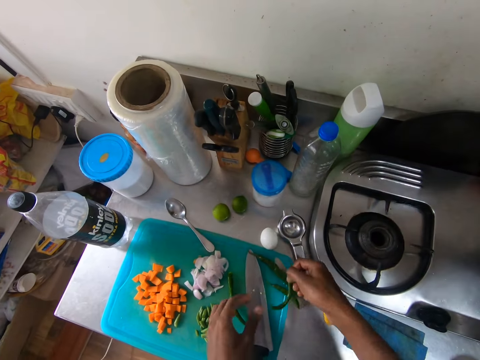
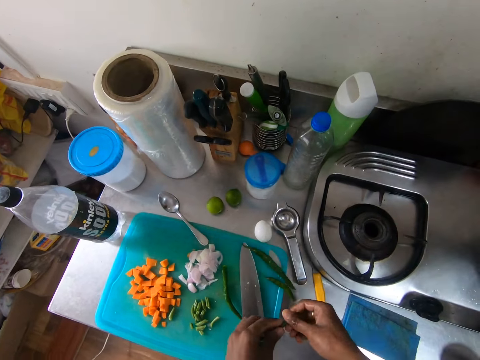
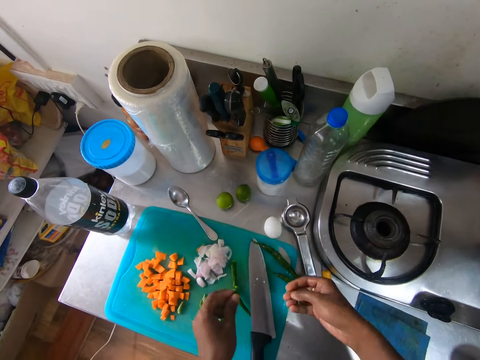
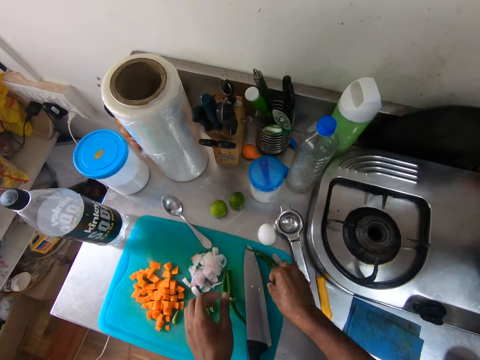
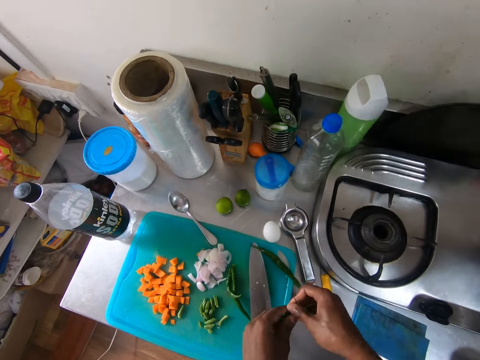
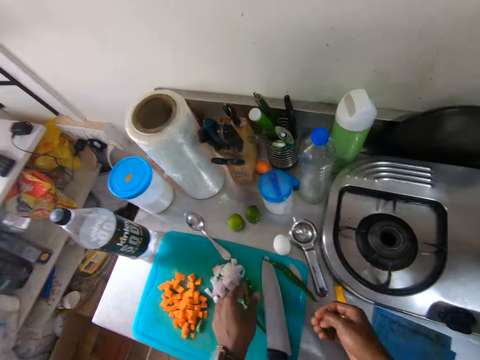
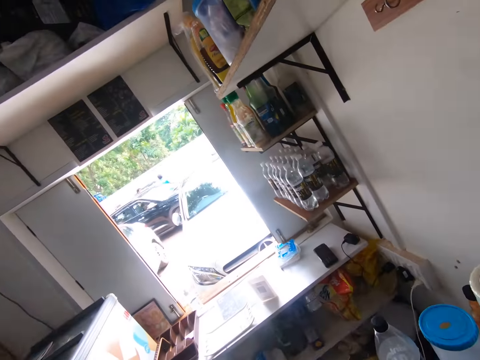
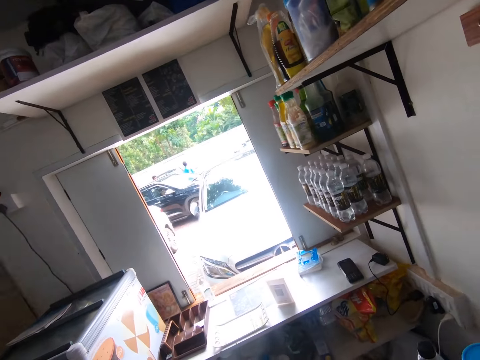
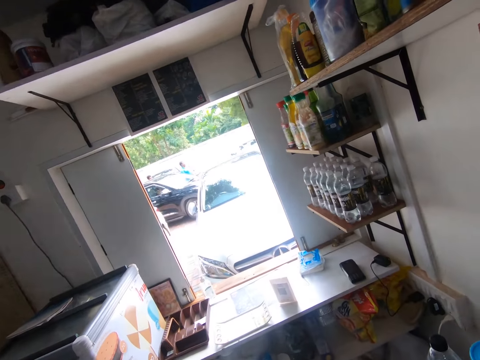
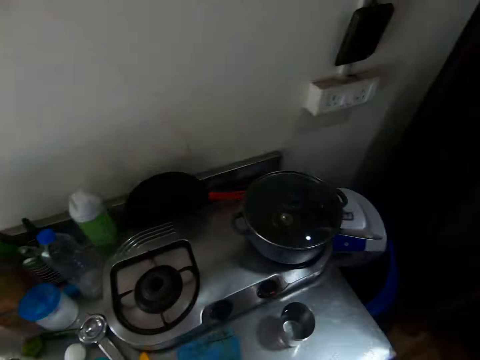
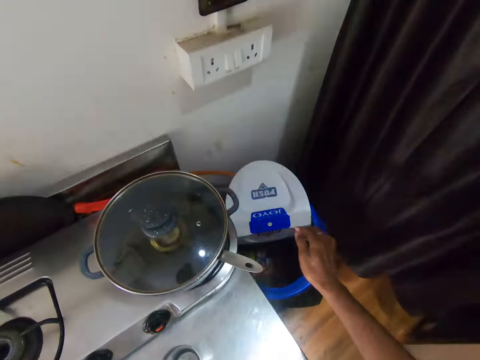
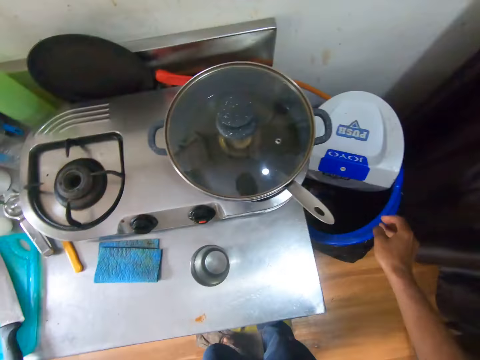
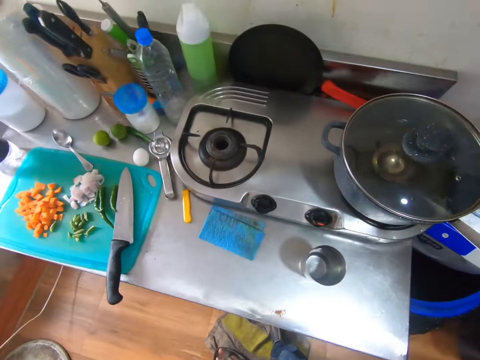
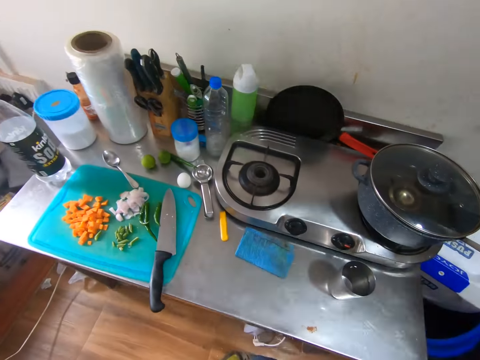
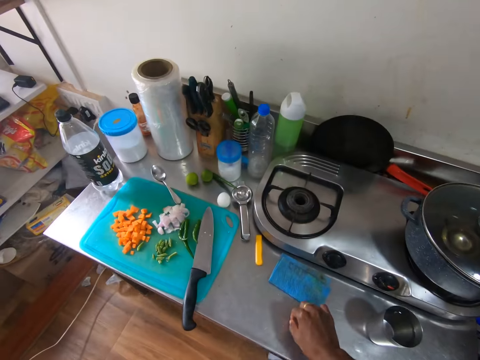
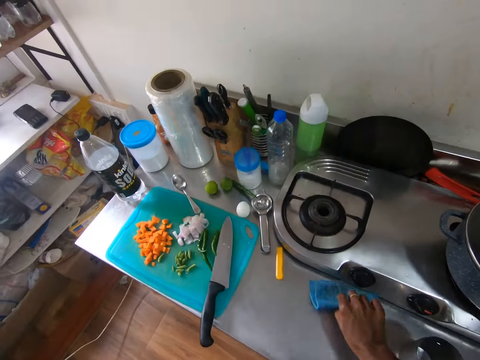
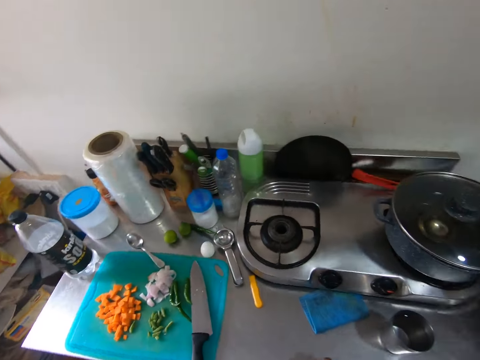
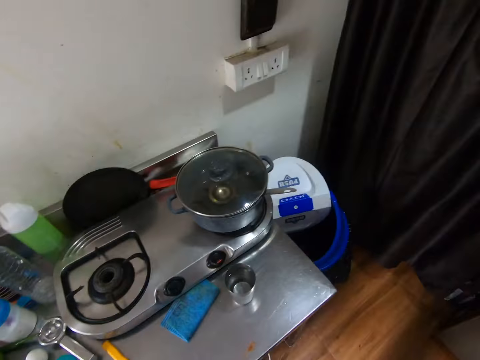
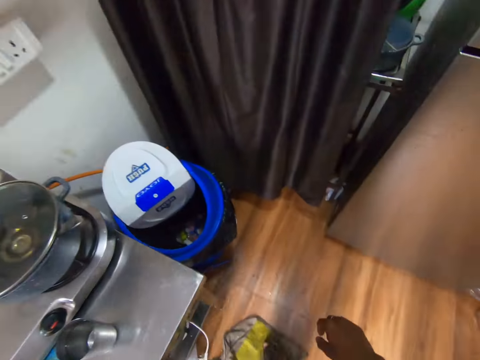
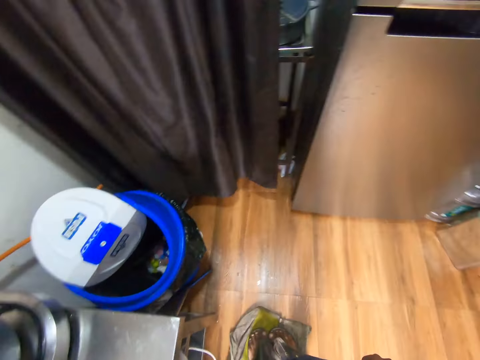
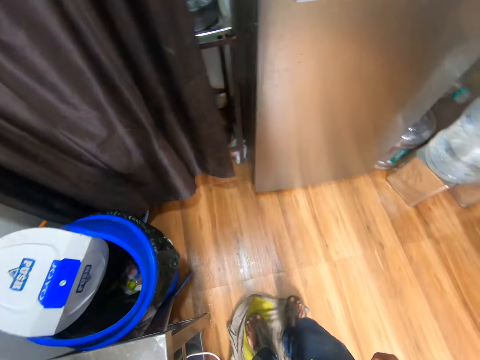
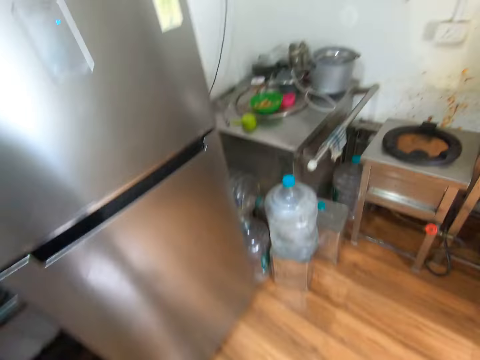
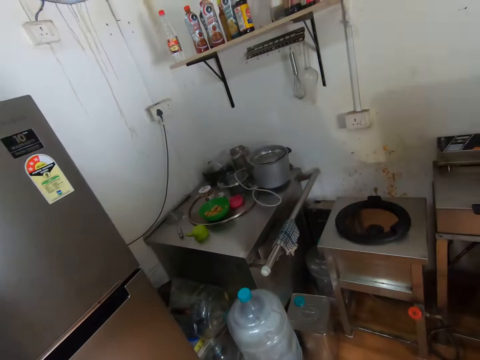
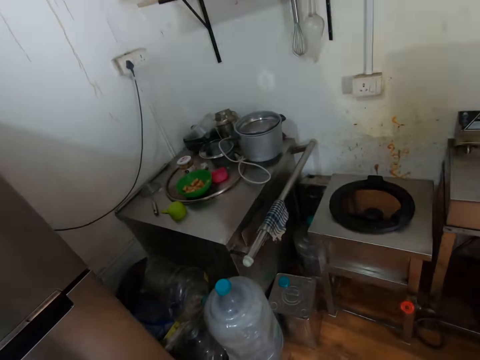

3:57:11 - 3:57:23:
The camera wearer picks the runner beans with his right hand. He breaks the runner beans with both hands. He drops the runner beans on the table. He breaks the runner beans with both hands. He picks the pepper. He looks around the shop. He throws runner beans into the waste bin with his right hand. He walks around the shop. He moves the cloth on the table with his right hand. He walks around the shop.

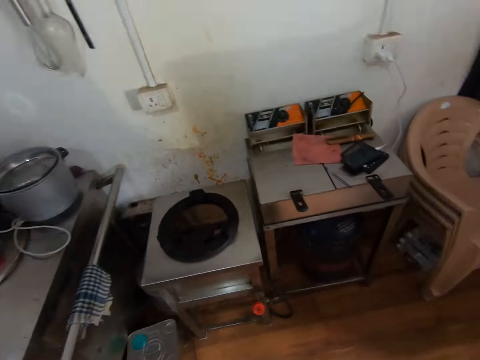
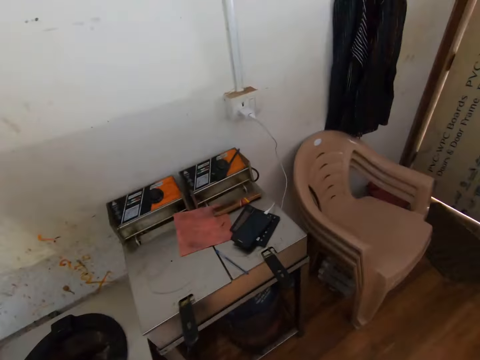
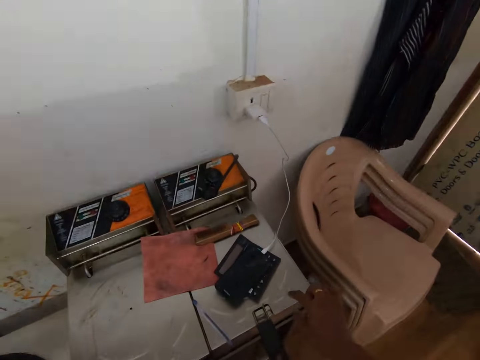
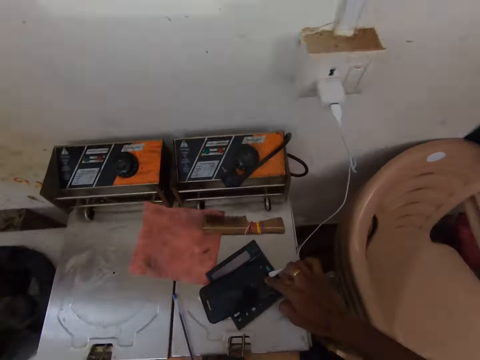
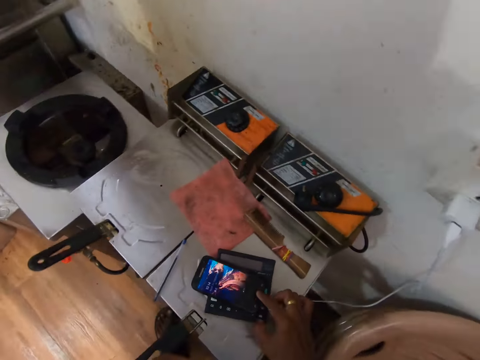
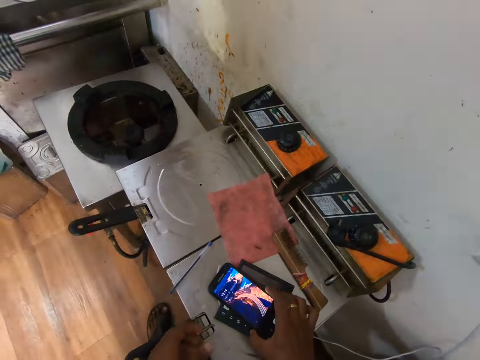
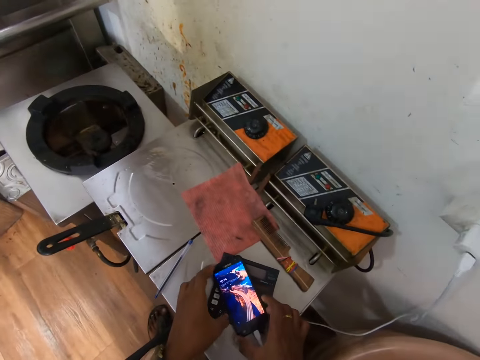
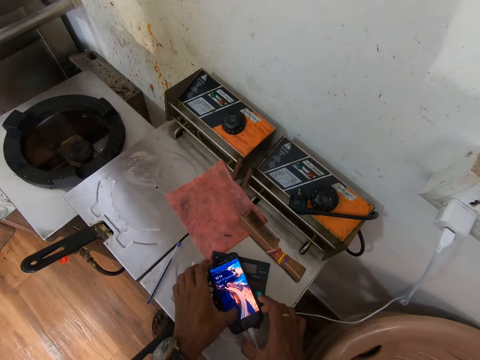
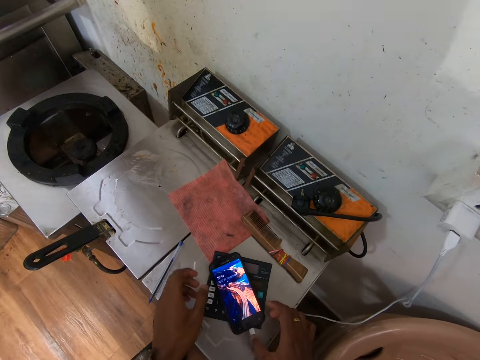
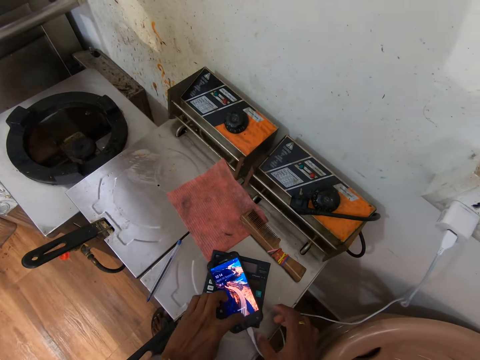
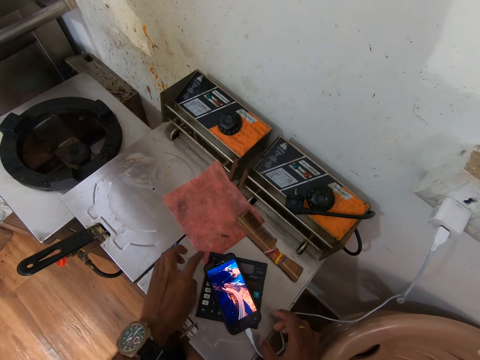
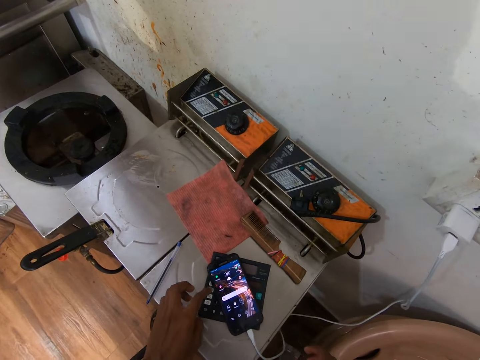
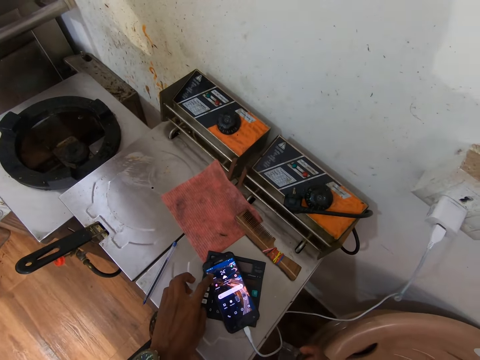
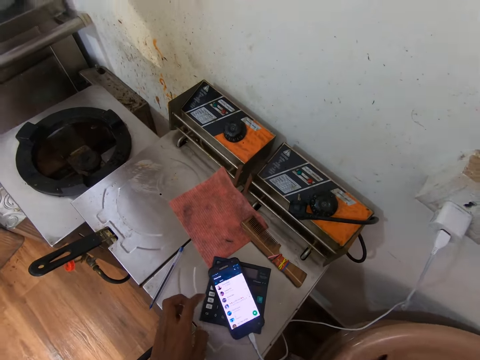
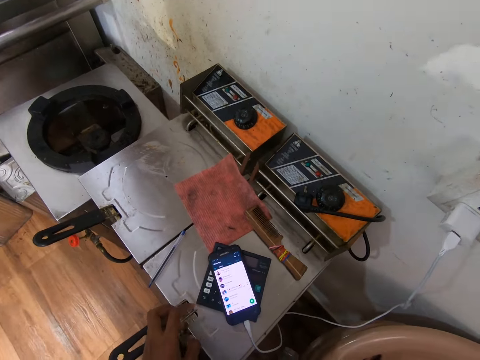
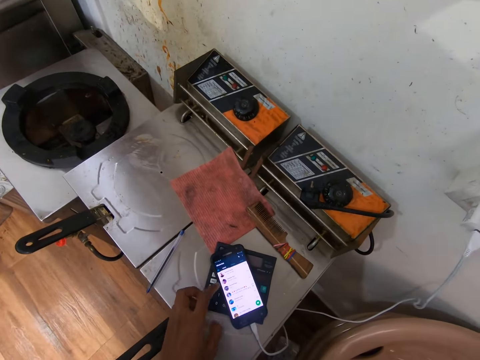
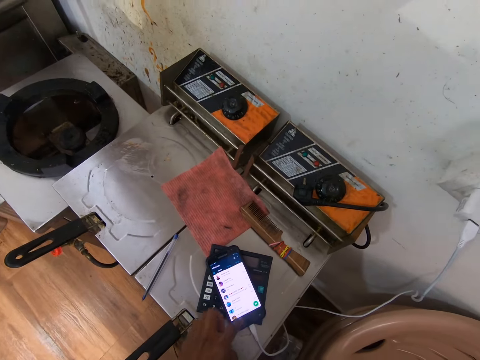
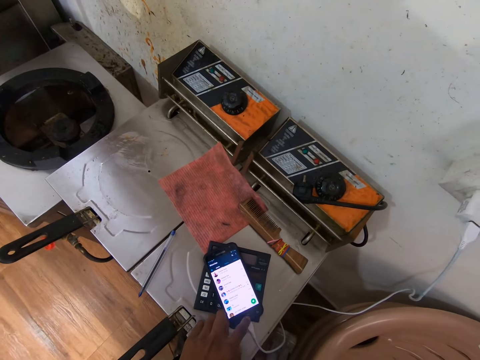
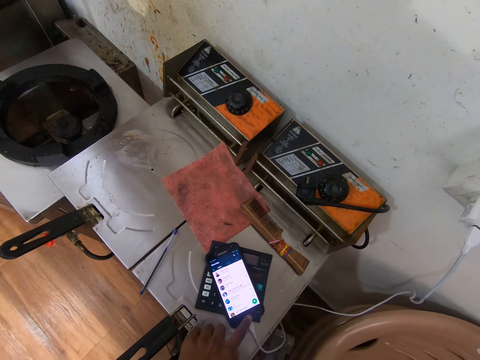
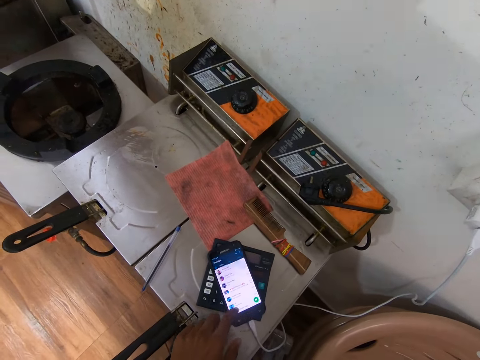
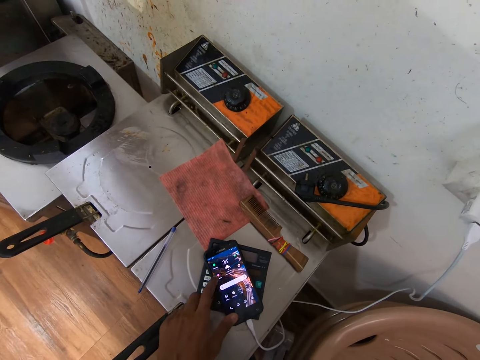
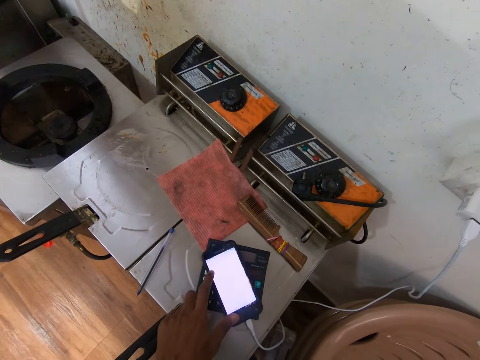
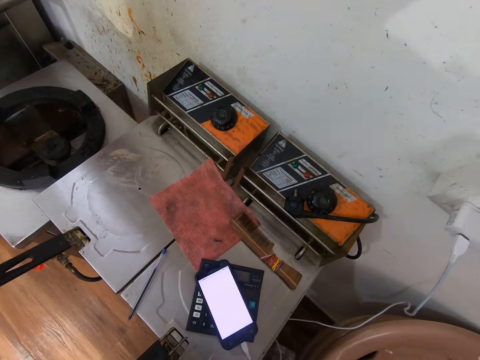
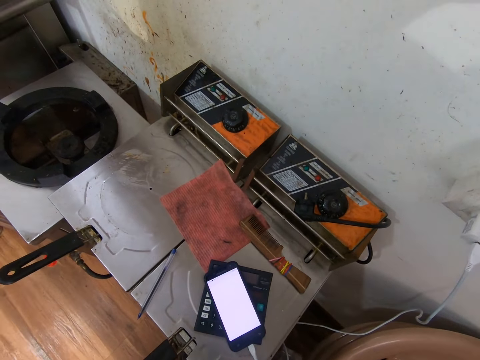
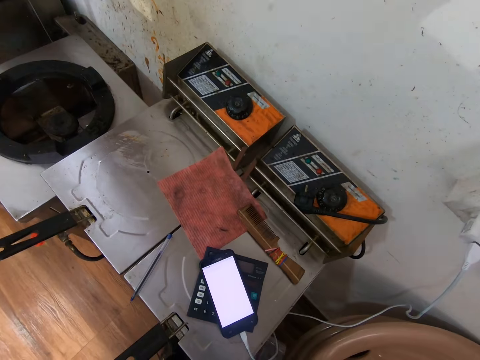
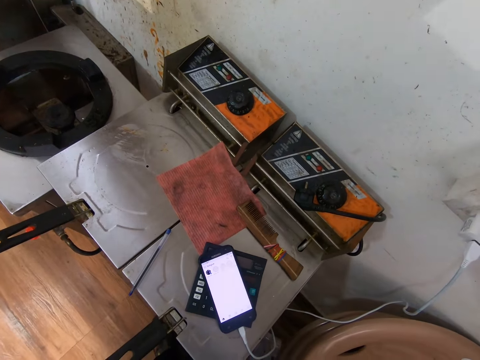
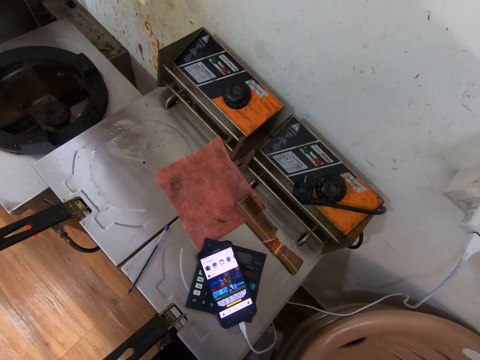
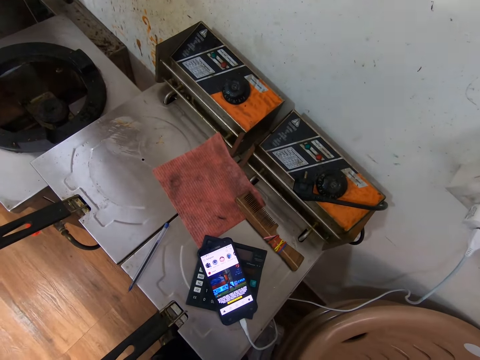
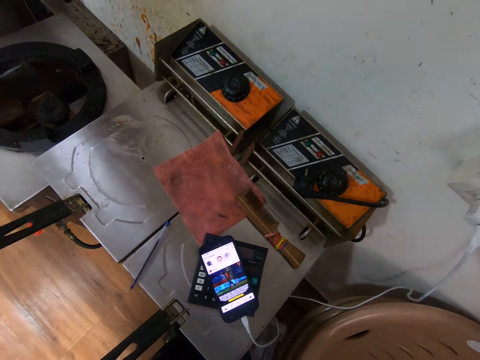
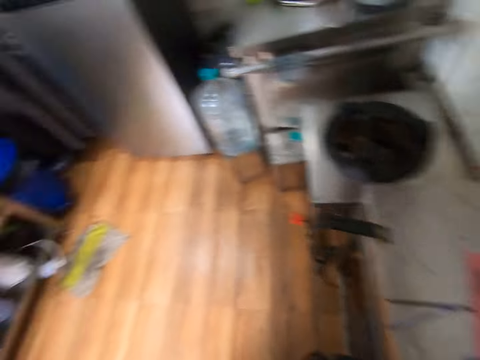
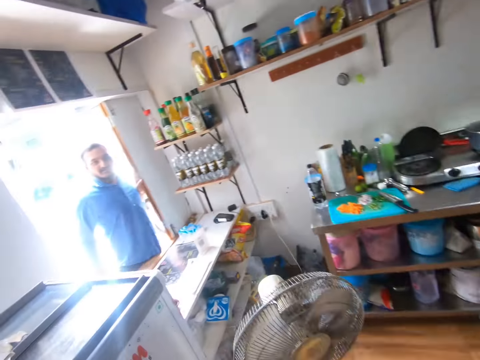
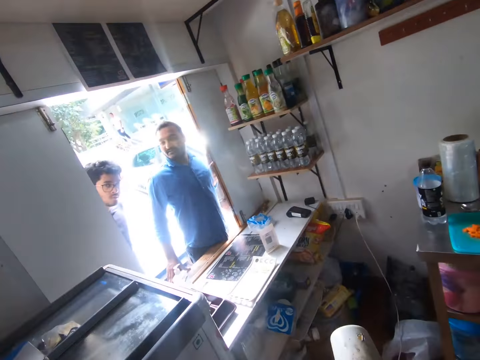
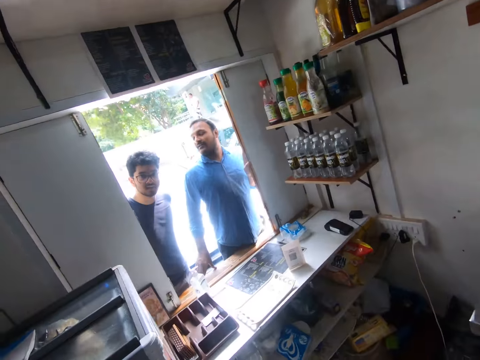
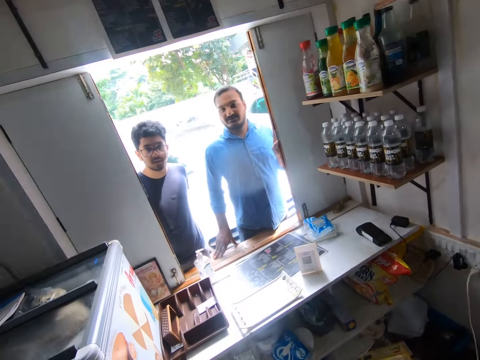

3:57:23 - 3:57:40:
The camera wearer presses a mobile phone with his right hand. He adjusts the mobile phone with both hands. He operates the mobile phone with his left hand. He walks around the shop. He interacts with the man.
